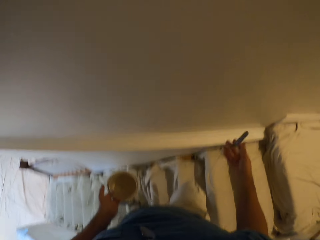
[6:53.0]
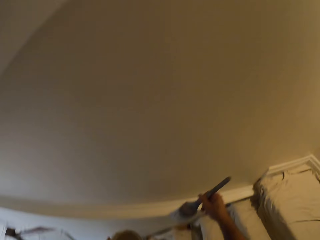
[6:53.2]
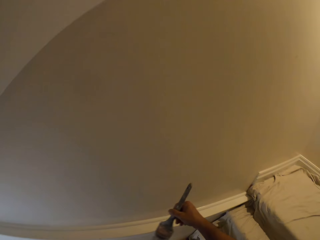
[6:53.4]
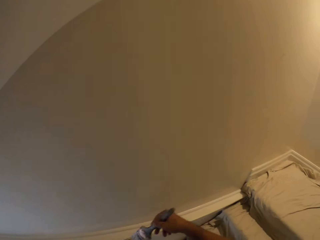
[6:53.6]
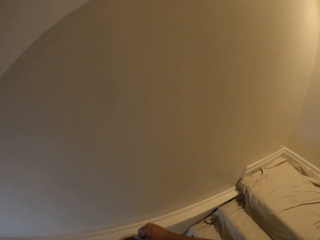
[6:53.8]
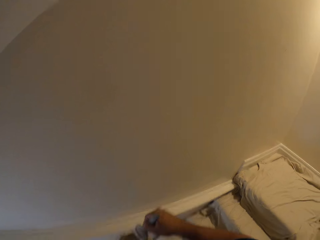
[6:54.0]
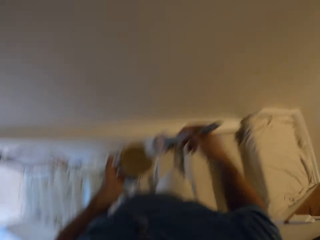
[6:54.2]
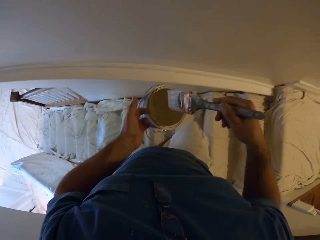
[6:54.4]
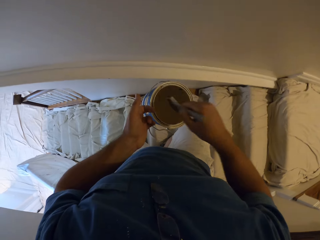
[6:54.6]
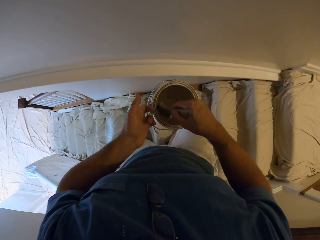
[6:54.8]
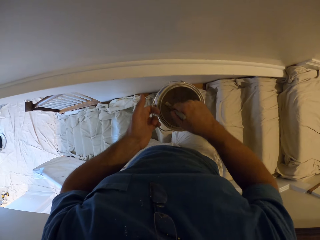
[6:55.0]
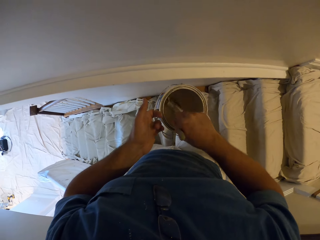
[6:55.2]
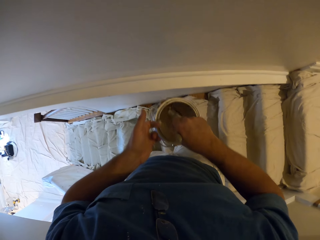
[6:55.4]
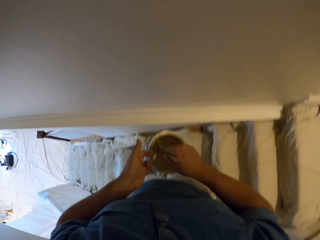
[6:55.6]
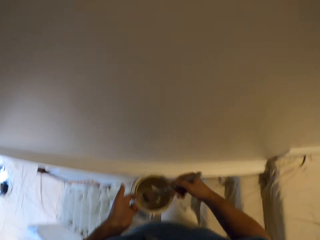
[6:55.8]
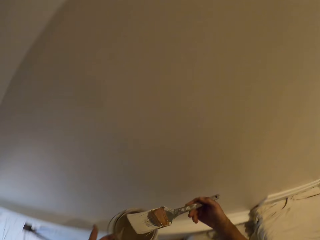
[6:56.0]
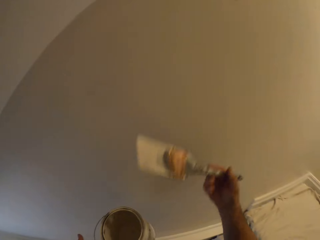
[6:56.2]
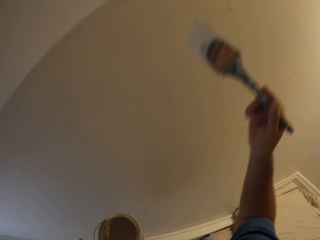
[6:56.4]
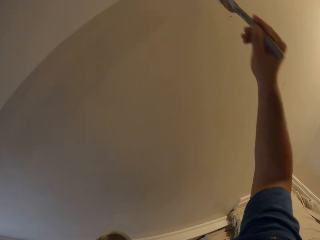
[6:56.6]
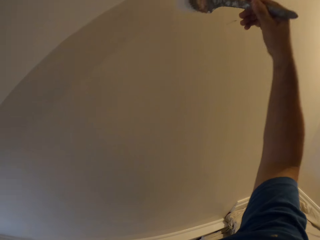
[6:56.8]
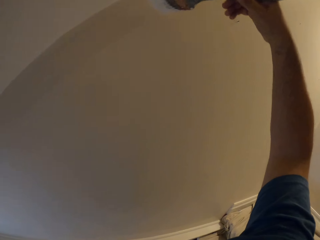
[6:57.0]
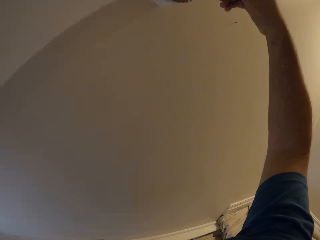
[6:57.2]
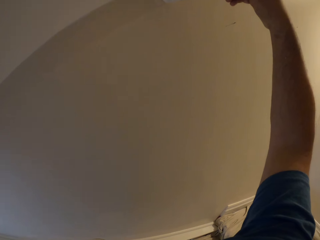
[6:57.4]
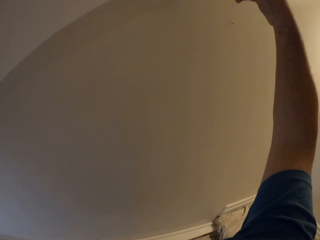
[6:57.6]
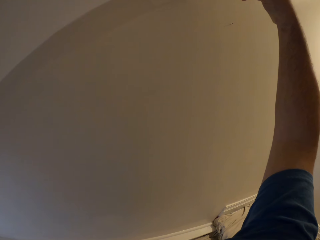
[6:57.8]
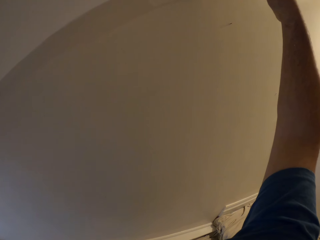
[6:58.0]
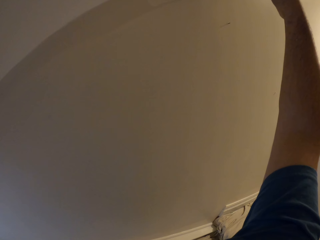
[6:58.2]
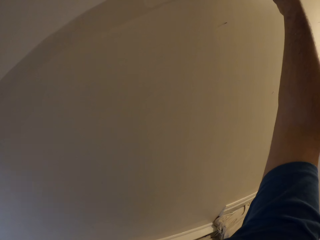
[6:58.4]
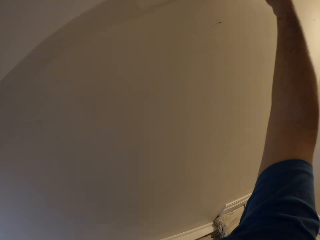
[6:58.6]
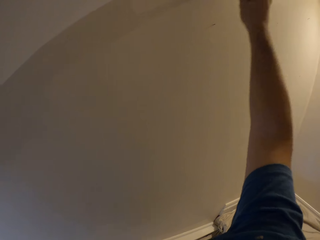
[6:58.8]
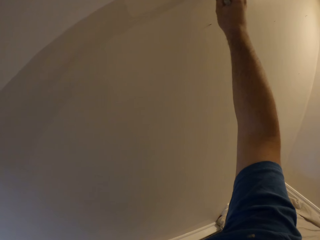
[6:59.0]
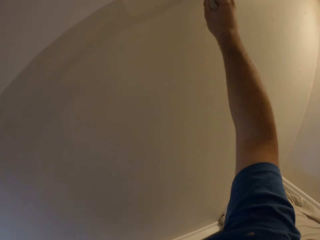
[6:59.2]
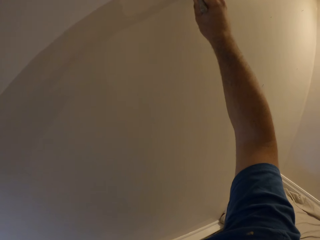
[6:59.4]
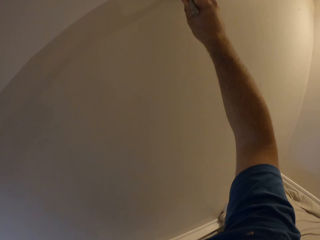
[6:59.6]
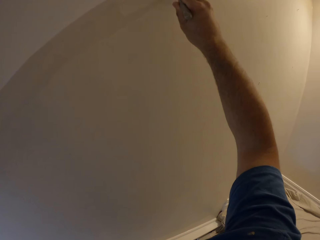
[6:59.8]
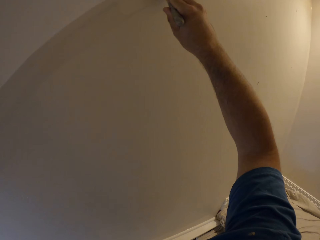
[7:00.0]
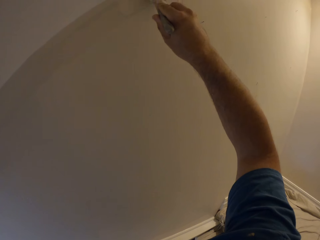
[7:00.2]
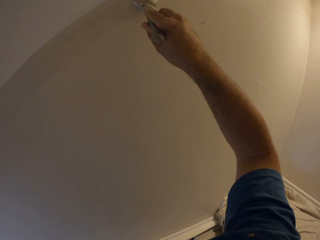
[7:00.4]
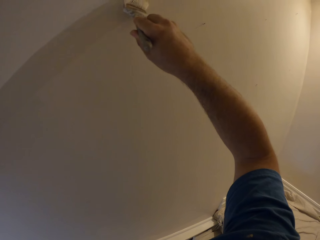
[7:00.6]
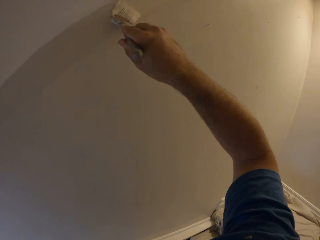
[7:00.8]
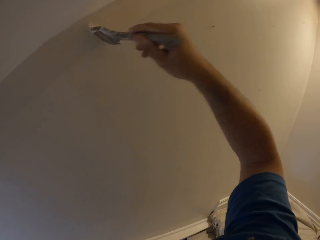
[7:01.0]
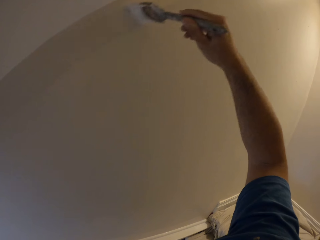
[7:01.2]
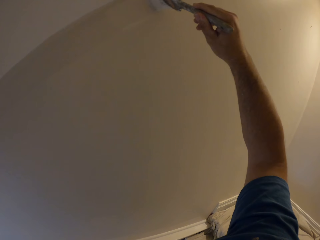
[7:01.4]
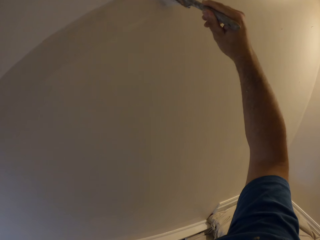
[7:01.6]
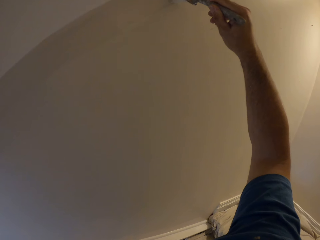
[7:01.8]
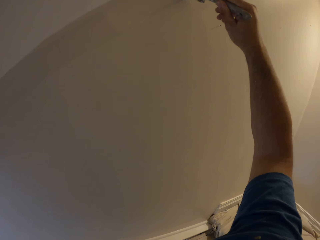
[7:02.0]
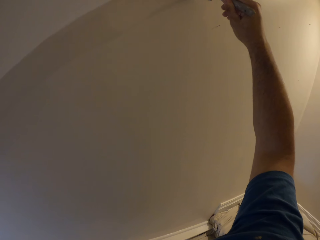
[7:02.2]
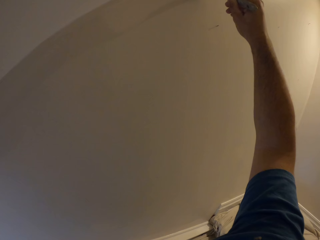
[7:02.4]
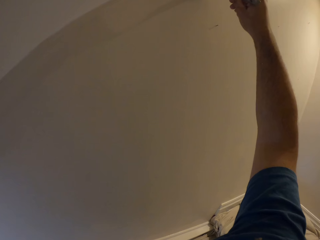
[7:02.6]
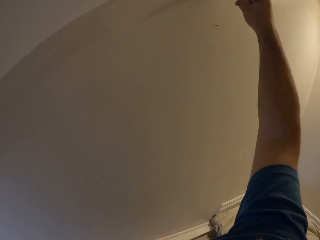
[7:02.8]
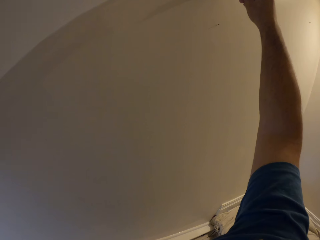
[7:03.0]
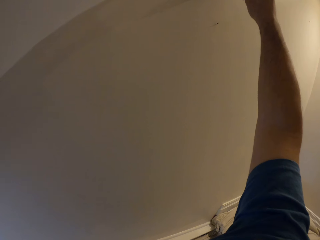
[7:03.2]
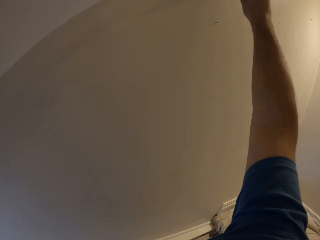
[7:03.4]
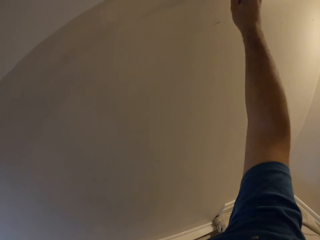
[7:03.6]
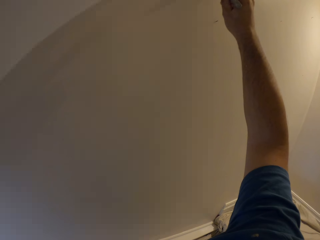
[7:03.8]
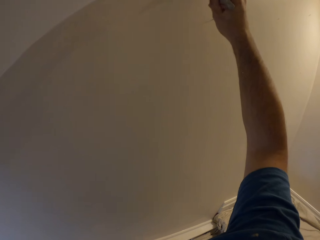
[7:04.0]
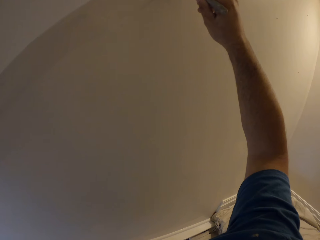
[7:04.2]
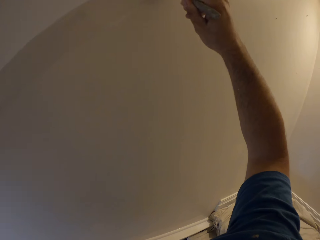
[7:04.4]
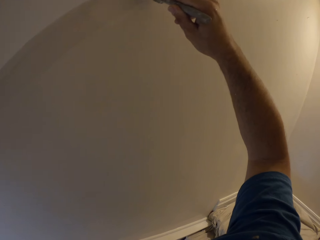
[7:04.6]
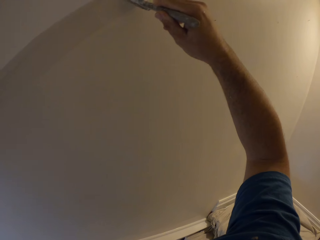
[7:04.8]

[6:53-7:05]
The camera wearer takes some paint from the paint can with the paint brush. They paint the wall with the paint brush.

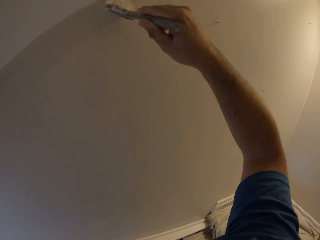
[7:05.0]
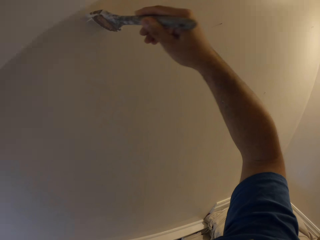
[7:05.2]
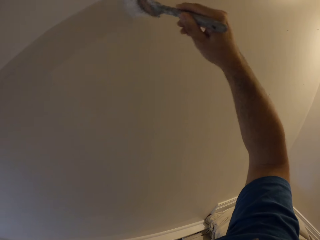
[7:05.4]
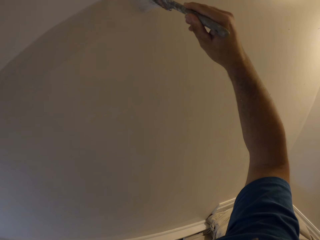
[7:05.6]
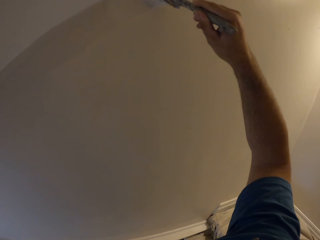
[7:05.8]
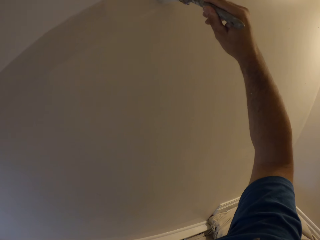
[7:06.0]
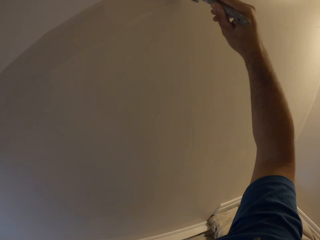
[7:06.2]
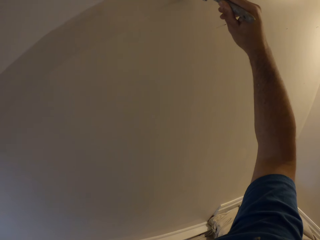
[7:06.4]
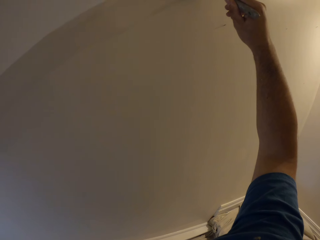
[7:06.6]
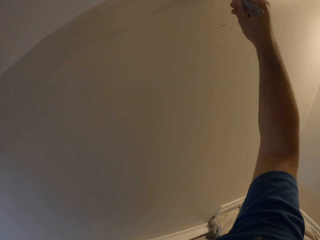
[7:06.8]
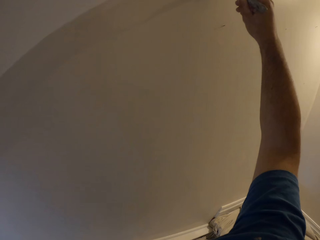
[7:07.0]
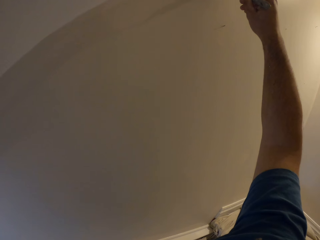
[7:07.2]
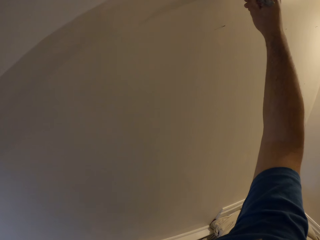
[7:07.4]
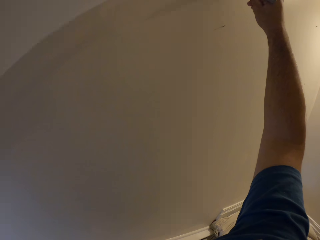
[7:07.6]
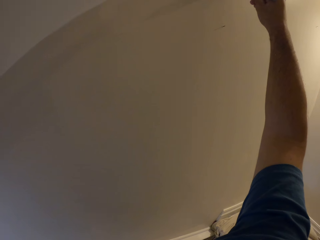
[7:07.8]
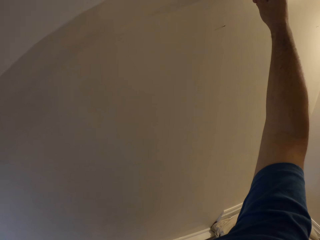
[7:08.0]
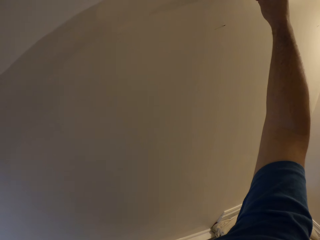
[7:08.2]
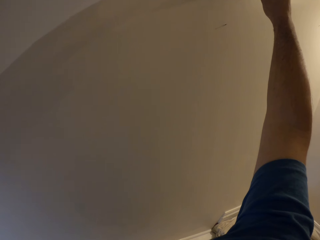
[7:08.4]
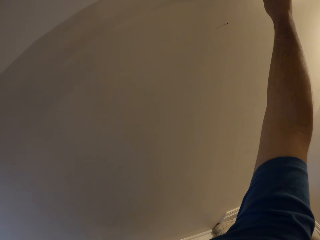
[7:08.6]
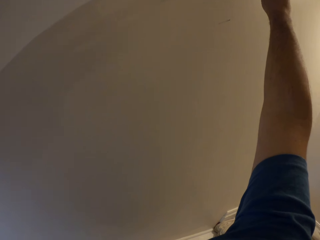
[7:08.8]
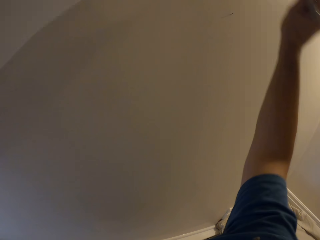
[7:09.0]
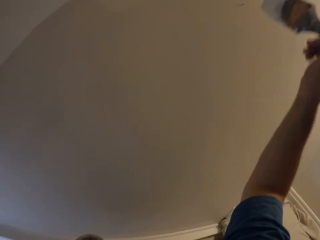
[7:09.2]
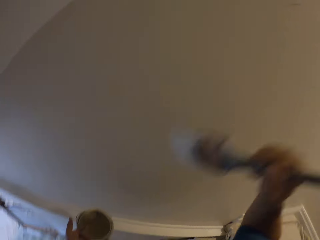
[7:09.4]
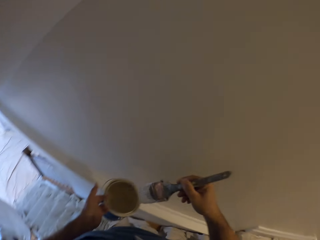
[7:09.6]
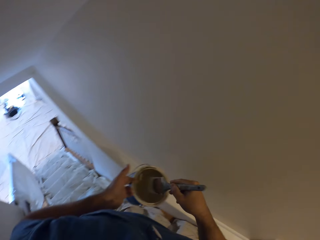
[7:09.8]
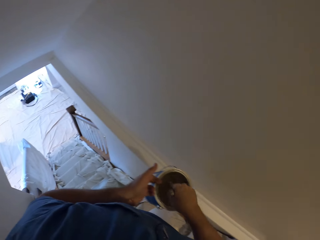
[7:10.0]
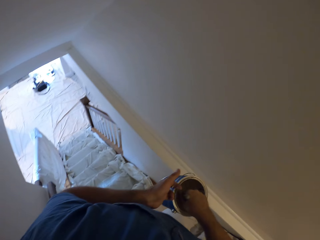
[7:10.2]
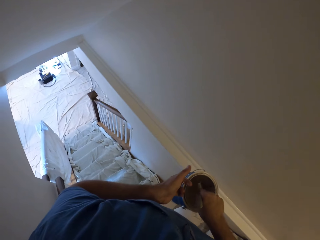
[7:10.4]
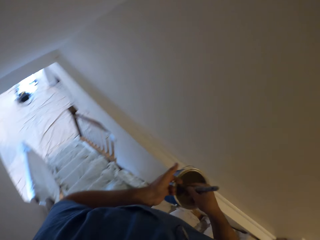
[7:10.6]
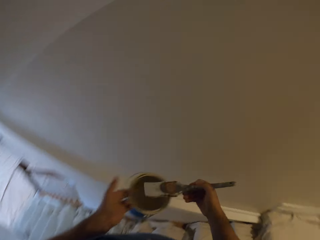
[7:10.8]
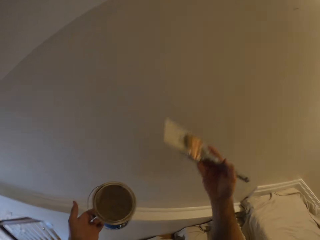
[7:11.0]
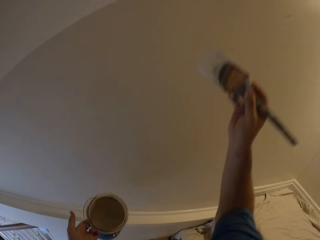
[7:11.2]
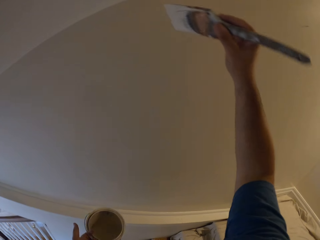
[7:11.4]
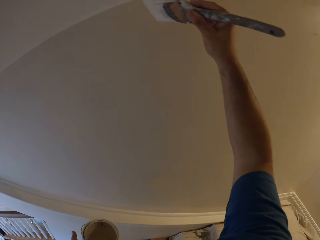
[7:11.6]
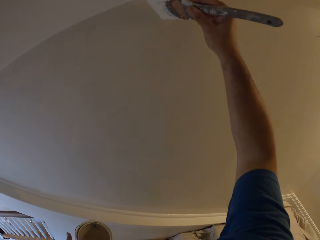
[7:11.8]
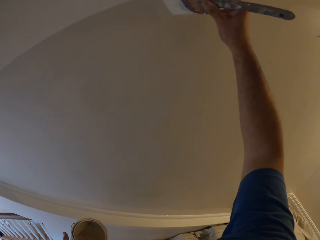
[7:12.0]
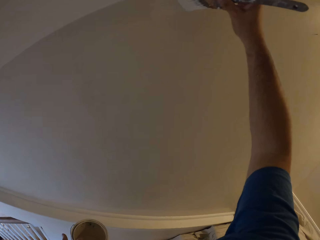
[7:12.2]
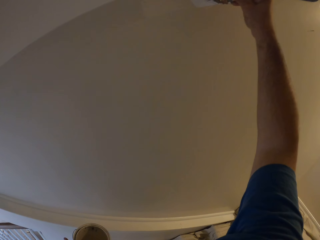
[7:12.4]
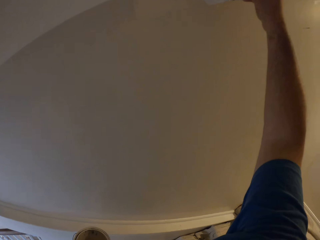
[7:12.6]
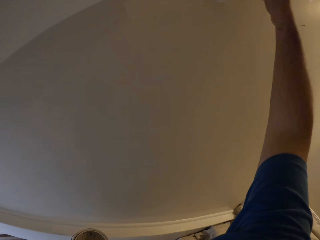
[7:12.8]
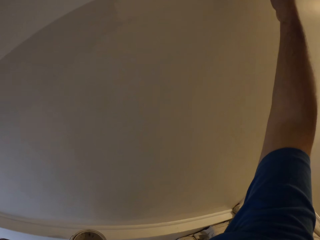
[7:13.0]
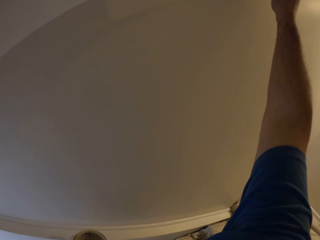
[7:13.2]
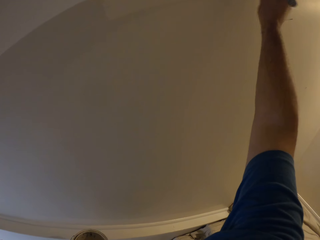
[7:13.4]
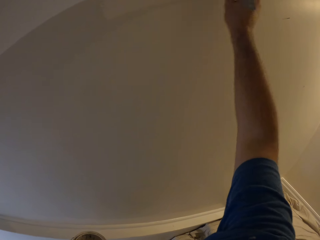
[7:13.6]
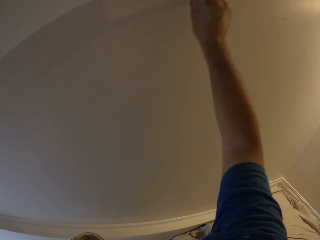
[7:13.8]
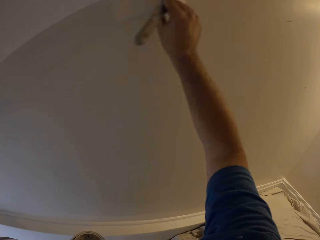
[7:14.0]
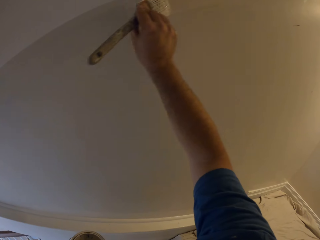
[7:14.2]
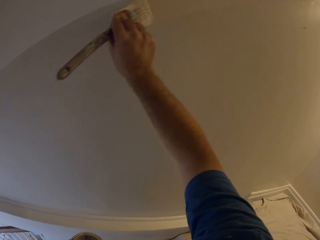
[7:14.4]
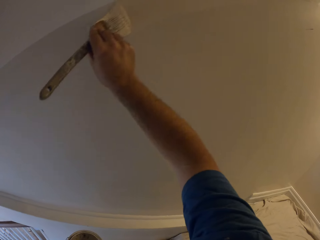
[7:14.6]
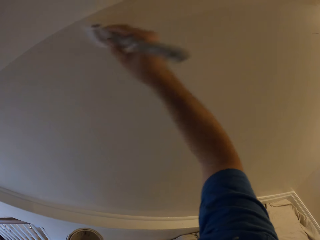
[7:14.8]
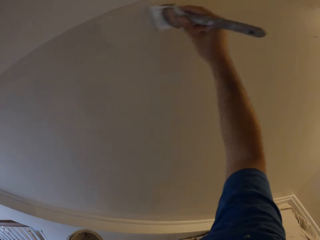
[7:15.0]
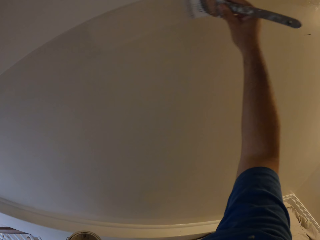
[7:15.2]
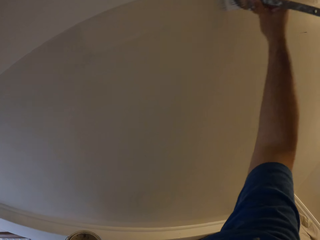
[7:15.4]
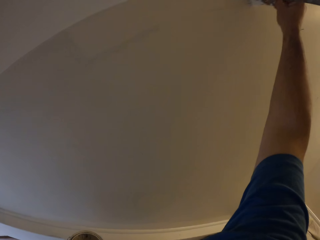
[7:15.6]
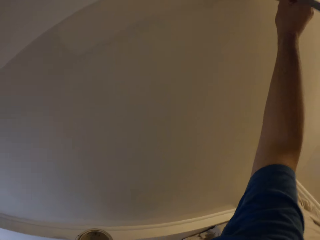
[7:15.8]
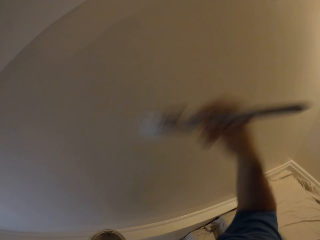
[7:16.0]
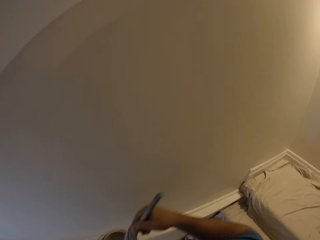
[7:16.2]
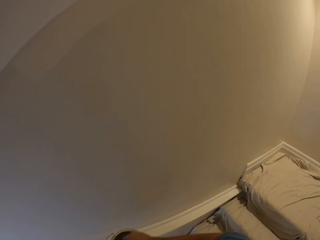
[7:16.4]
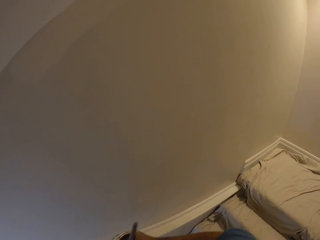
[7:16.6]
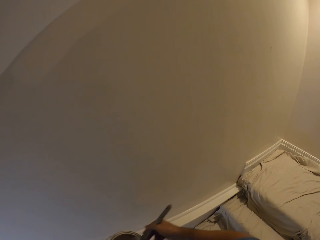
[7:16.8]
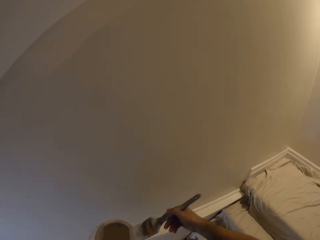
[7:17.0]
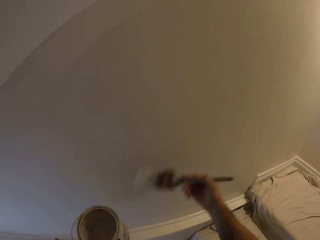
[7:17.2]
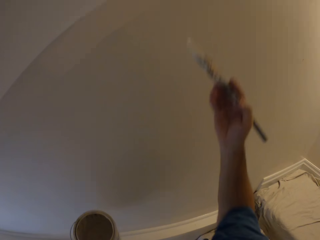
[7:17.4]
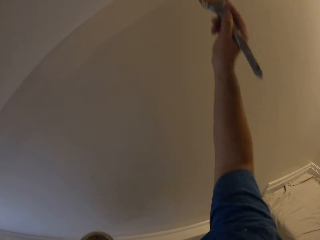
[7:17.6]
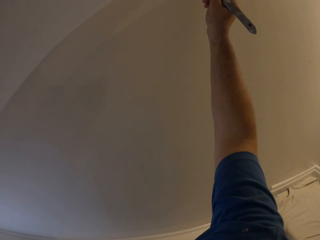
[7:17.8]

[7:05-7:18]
The camera wearer takes some paint from the paint can with the paint brush. They paint the wall with the paint brush. They take some paint from the paint can with the paint brush.
